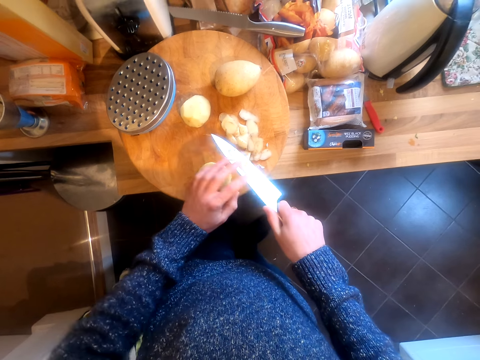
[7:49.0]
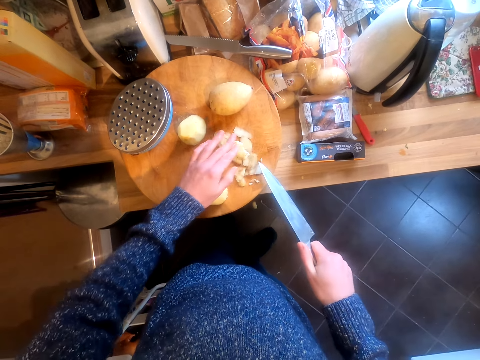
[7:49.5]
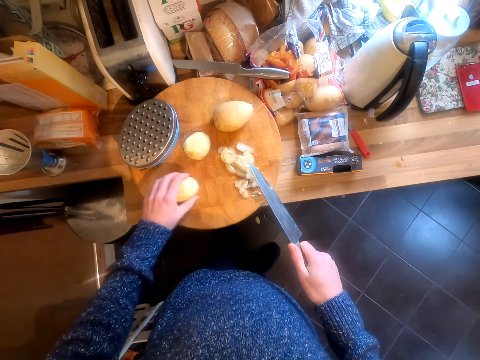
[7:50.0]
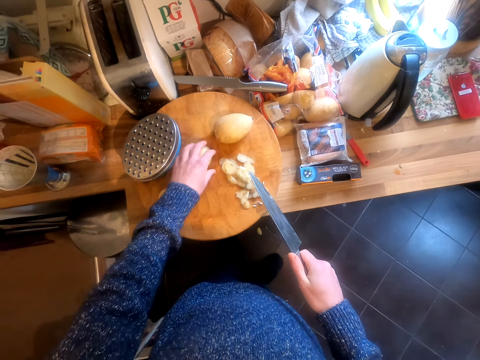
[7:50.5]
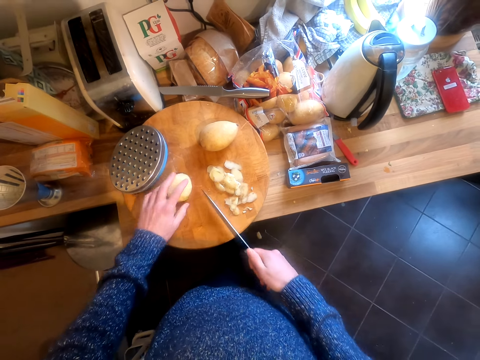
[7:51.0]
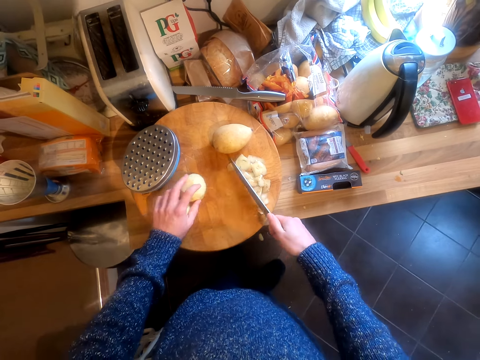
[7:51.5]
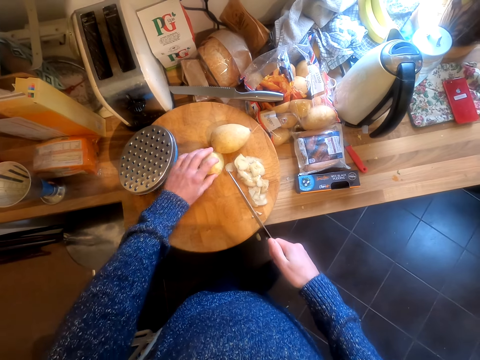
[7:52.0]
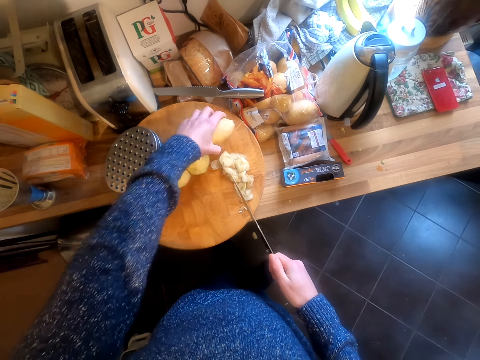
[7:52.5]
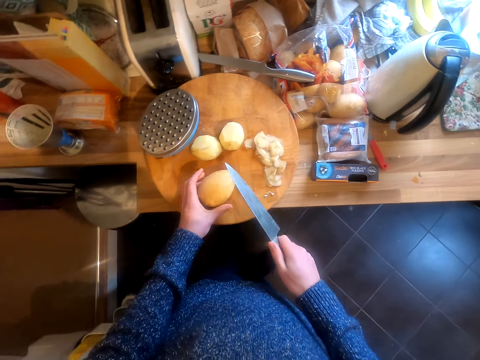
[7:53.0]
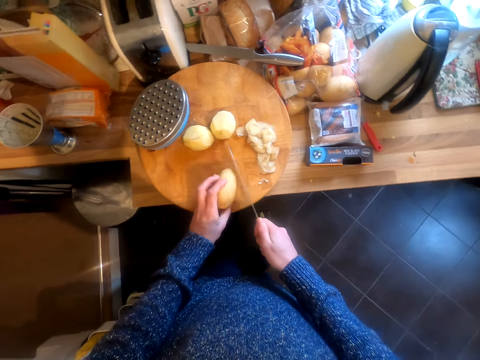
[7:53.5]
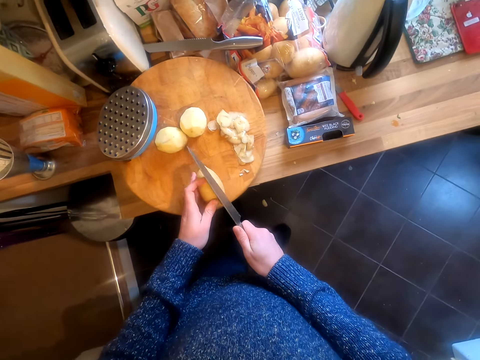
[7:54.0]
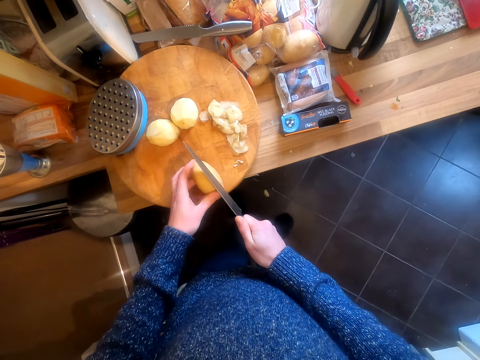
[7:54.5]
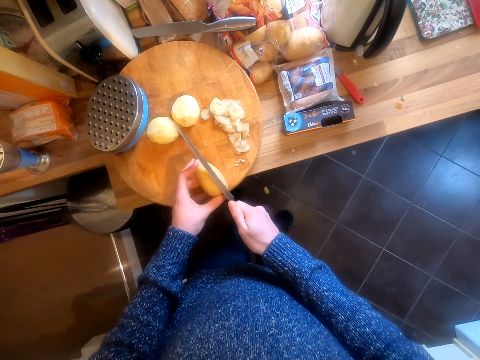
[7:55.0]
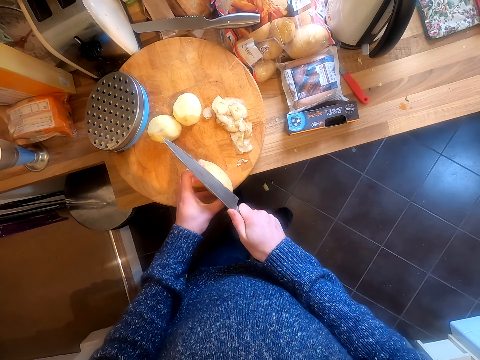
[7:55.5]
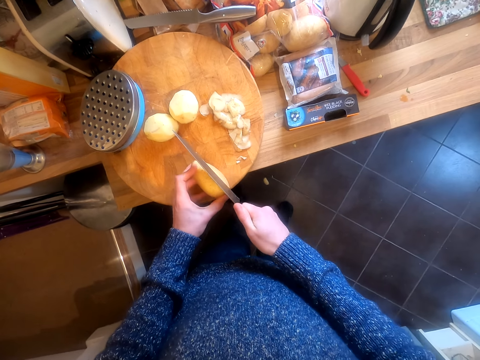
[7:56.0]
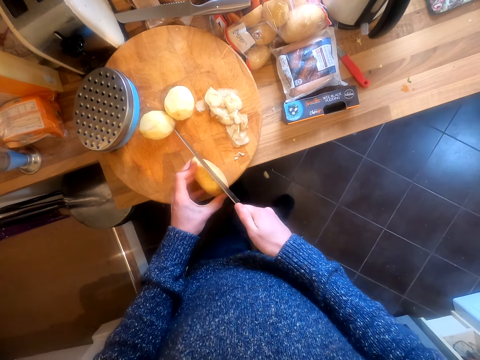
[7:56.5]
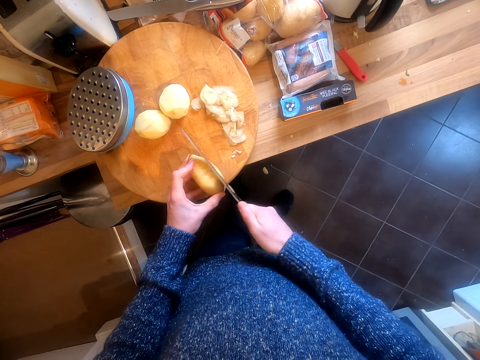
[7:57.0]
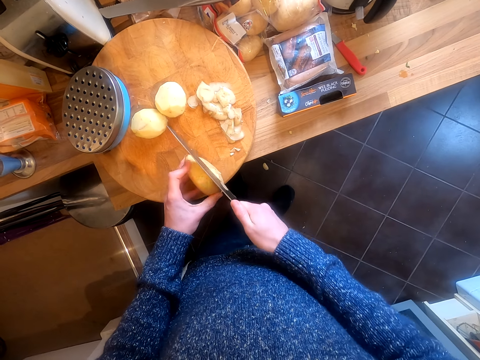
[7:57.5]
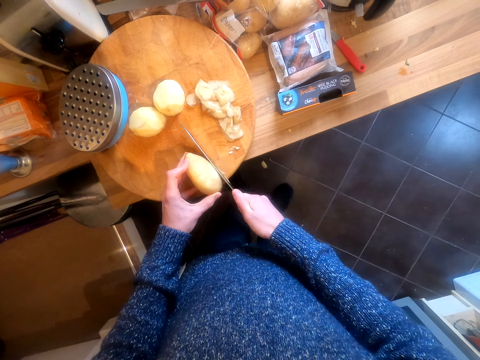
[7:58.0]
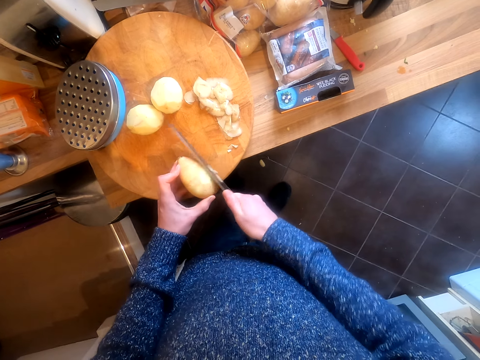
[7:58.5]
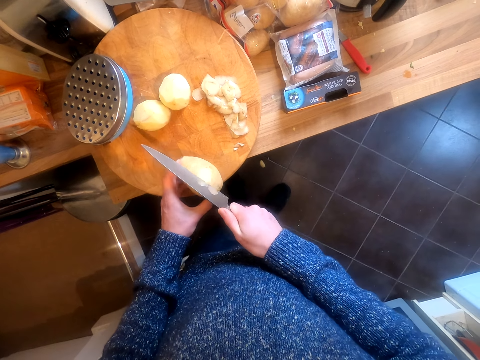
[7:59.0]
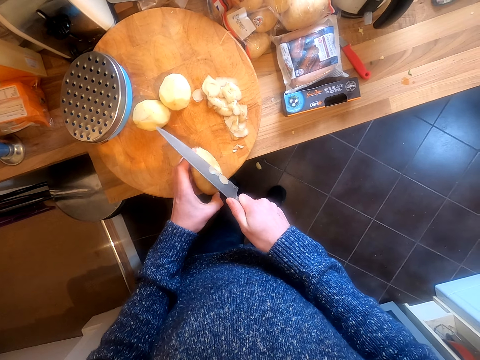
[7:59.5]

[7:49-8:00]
The camera wearer removes the potato peels on the knife. They move a potato. They move the potato peels. They take a potato. They put the potato on the chopping board. They peel the potato.

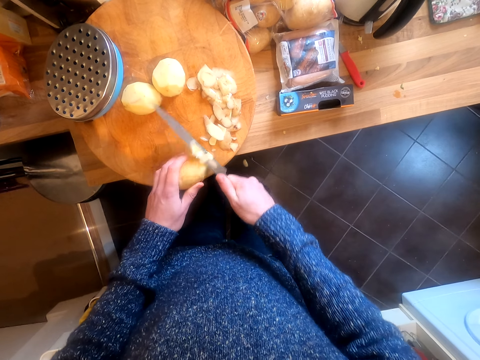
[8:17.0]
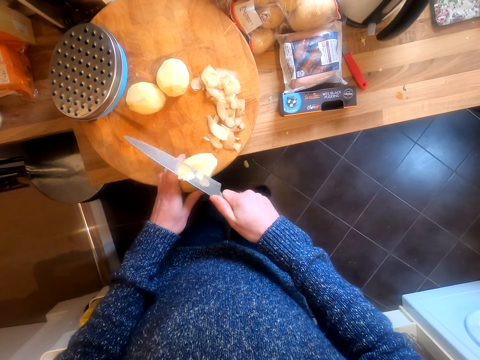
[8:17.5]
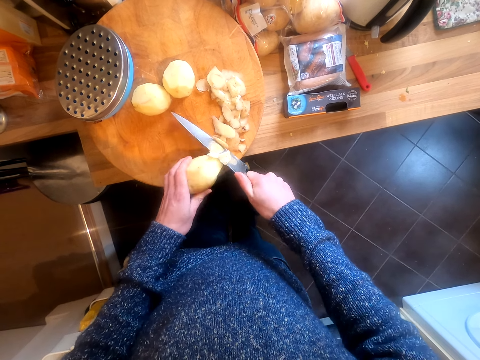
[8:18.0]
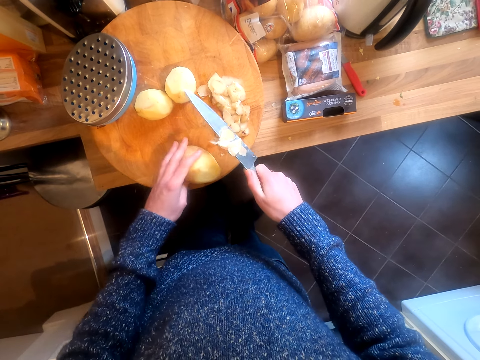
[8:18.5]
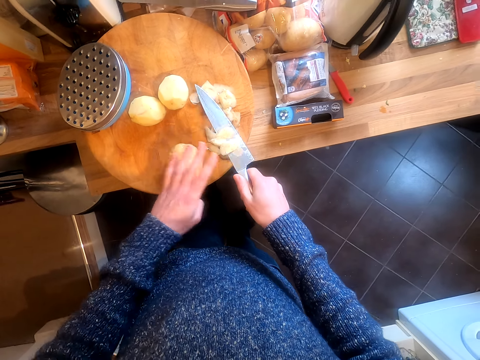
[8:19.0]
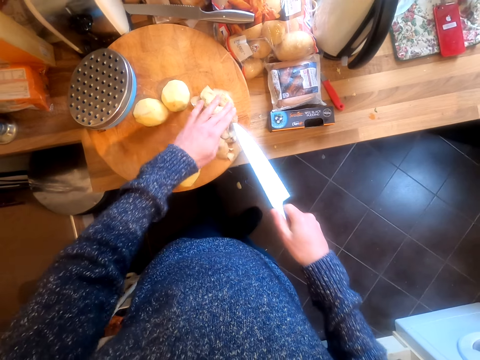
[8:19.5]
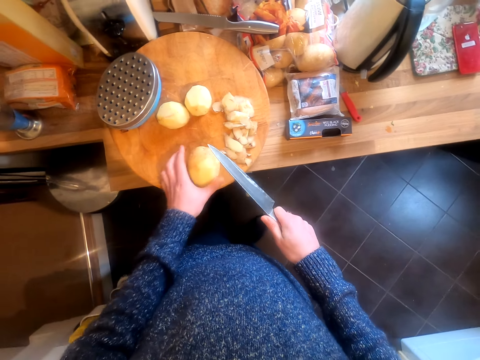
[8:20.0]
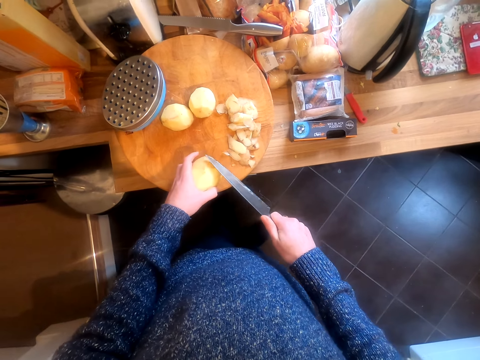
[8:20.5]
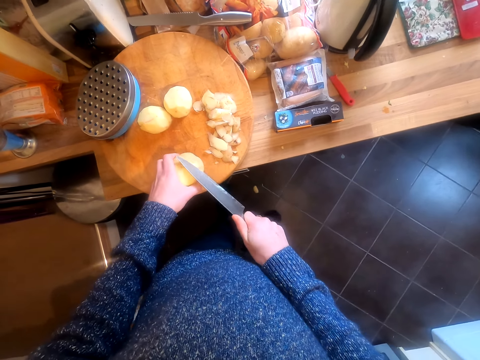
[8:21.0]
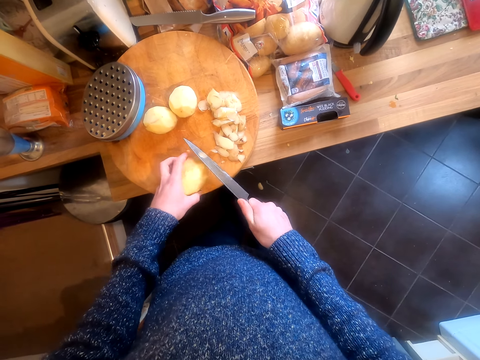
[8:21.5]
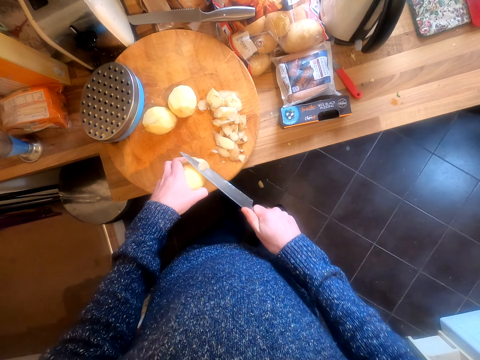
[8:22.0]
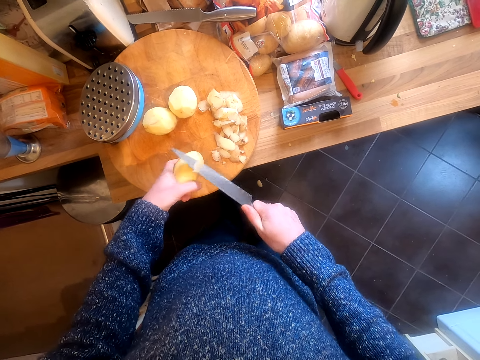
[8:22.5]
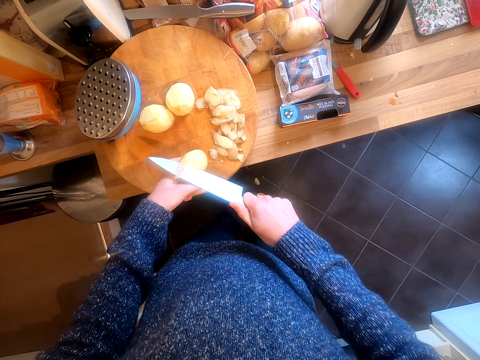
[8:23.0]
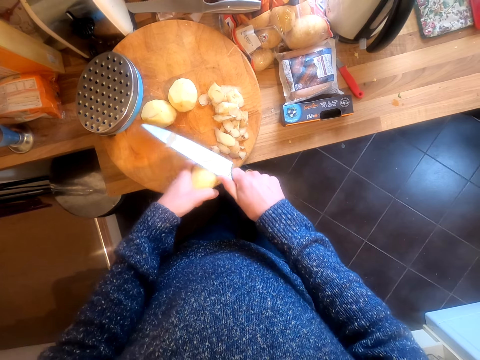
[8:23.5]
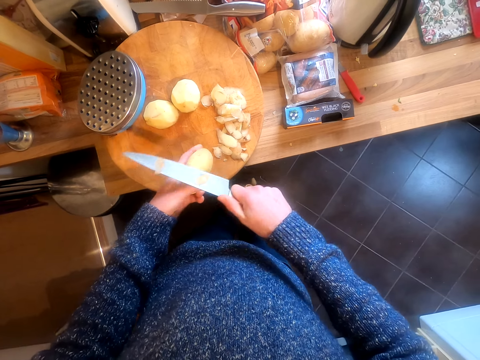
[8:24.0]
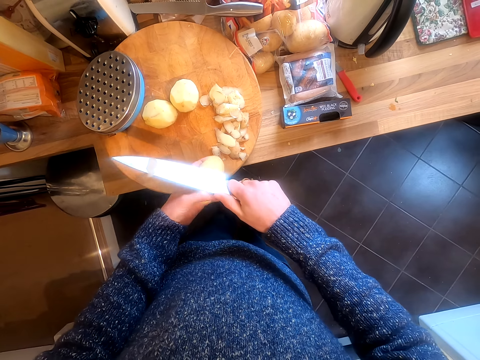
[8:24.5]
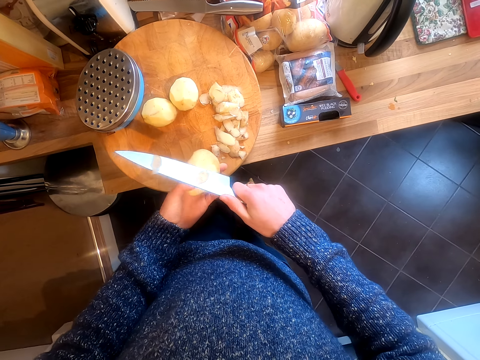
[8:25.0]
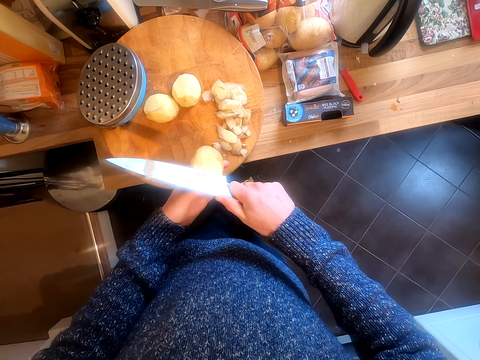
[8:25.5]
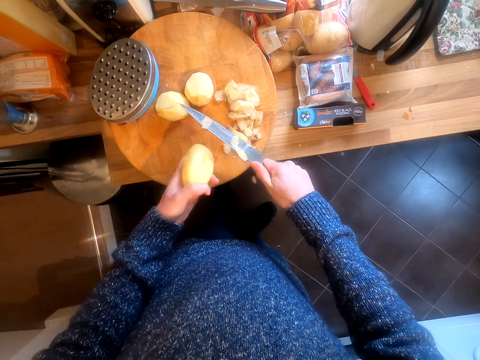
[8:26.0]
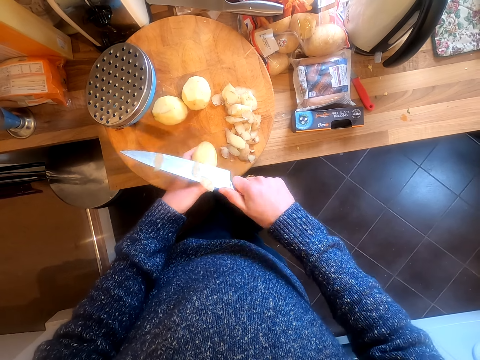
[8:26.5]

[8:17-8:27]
The camera wearer turns the potato. They remove the potato peels. They take the potato. They peel the potato.

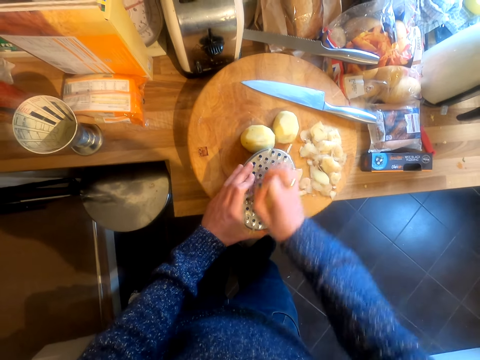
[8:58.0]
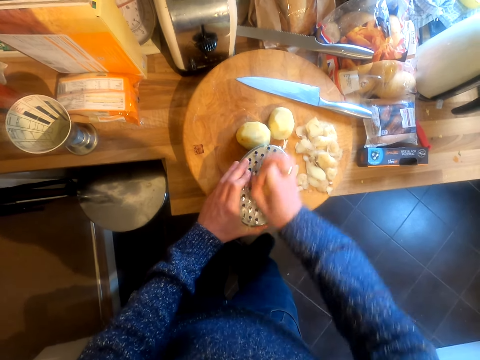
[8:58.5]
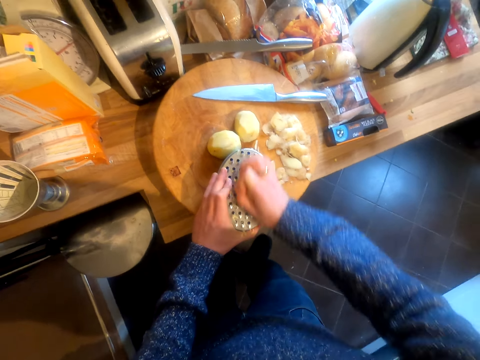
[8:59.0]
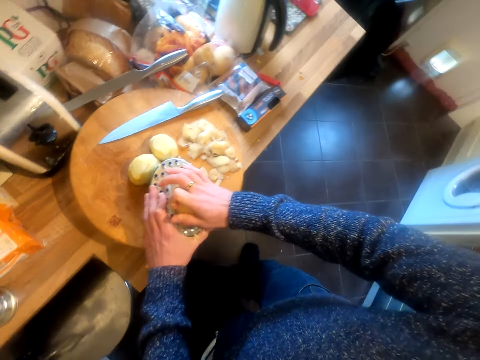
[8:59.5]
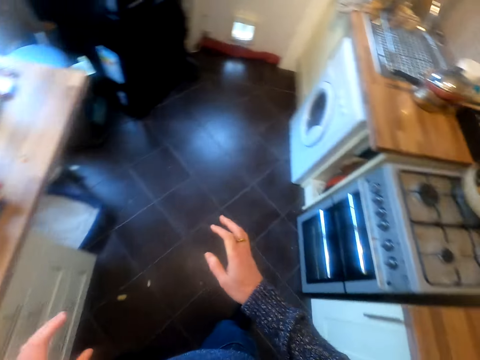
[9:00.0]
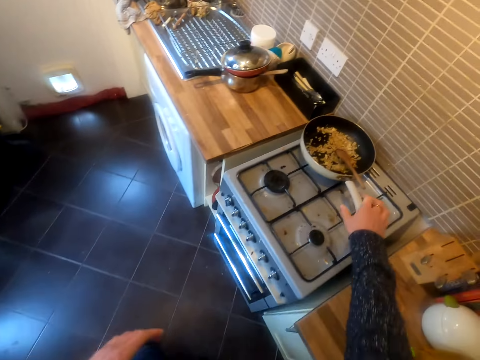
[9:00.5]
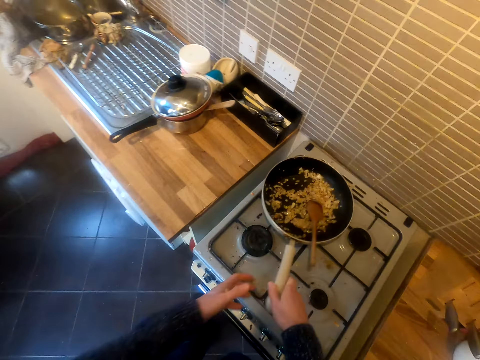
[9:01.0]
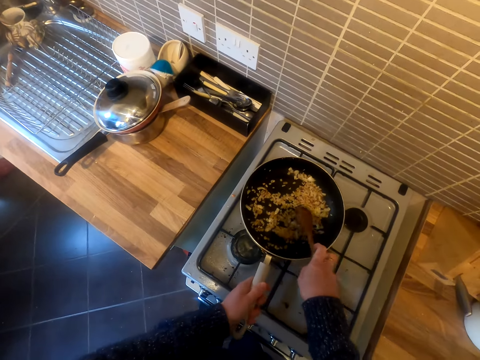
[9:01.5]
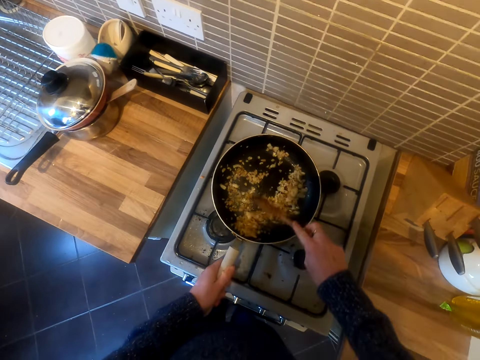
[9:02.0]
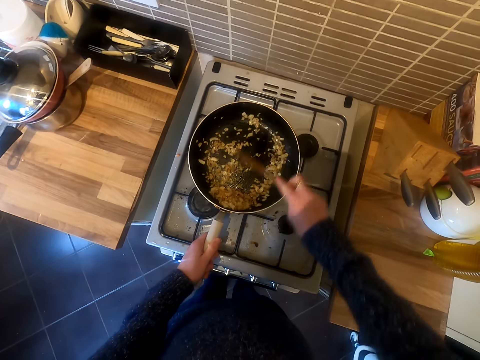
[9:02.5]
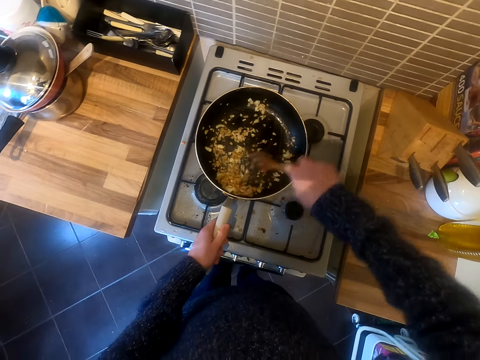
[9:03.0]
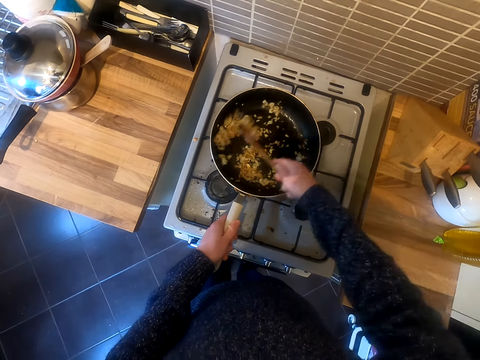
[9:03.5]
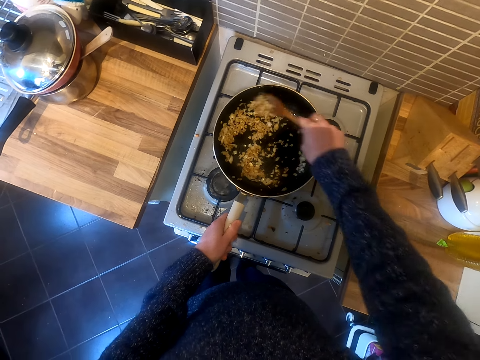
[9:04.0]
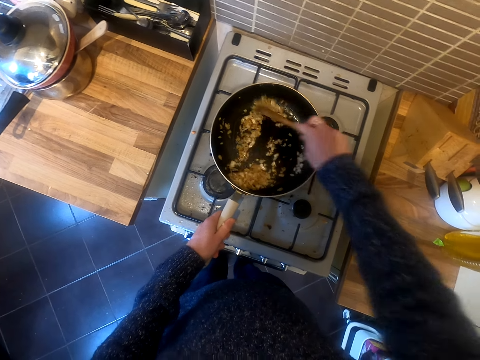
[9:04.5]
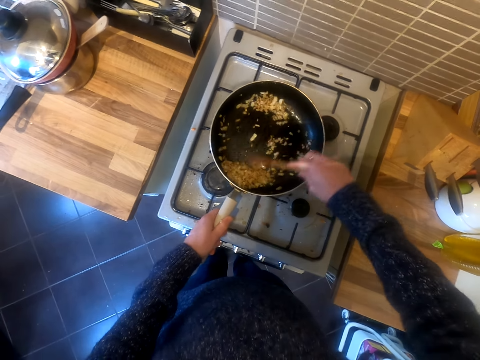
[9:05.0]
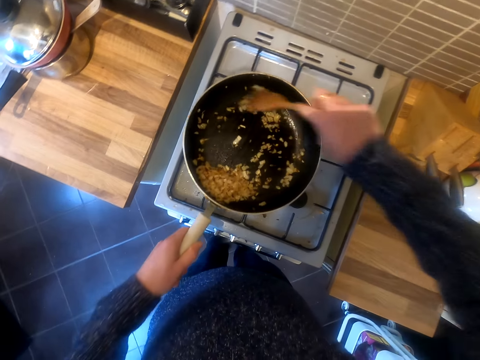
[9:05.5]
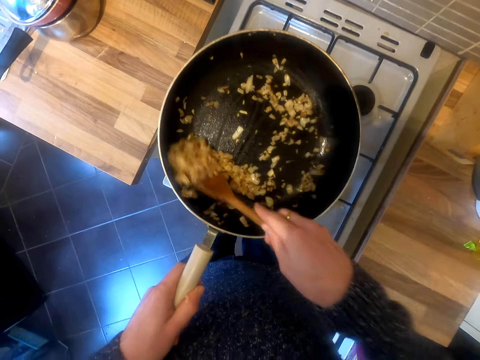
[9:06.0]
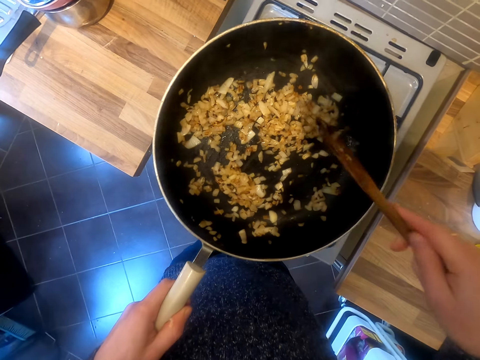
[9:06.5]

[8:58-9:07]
The camera wearer walks in the kitchen. They take the frying pan. They cook the food with the cooking stick. They take the cooking stick. They stir the onions. They carry the frying pan as they mix the food.
